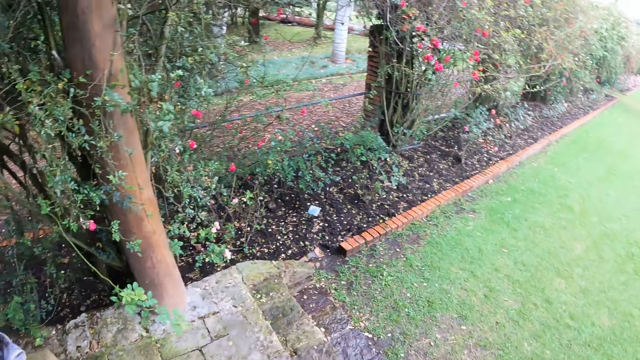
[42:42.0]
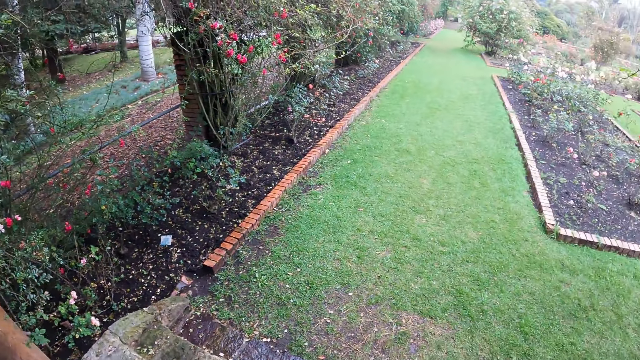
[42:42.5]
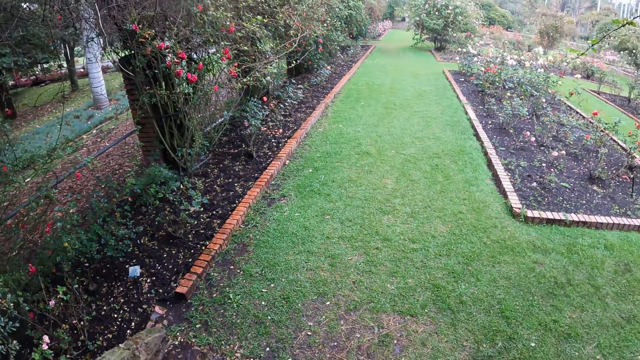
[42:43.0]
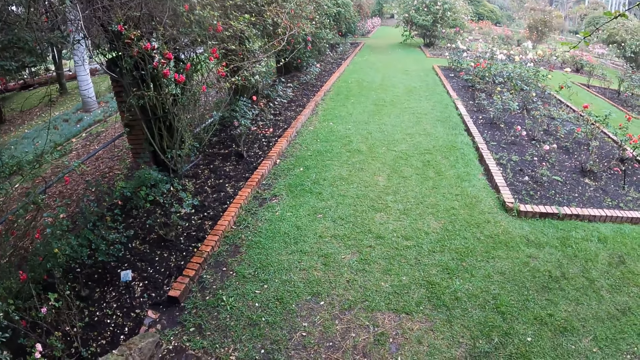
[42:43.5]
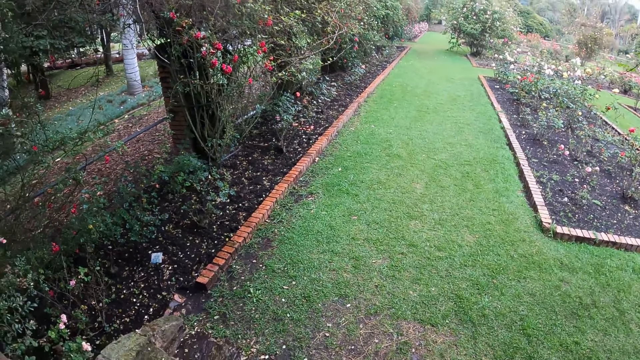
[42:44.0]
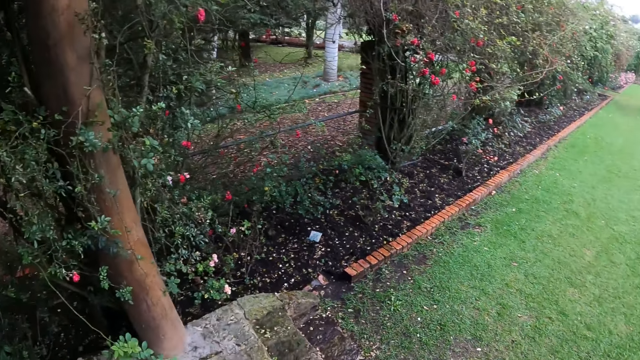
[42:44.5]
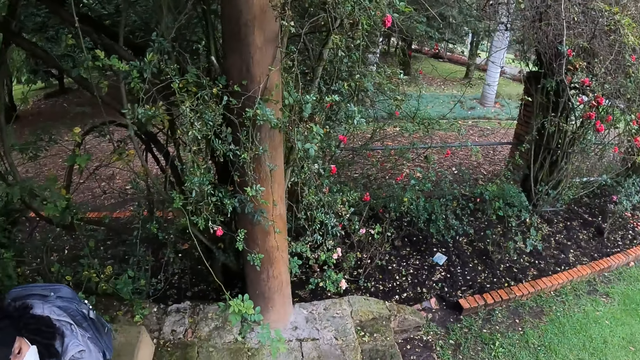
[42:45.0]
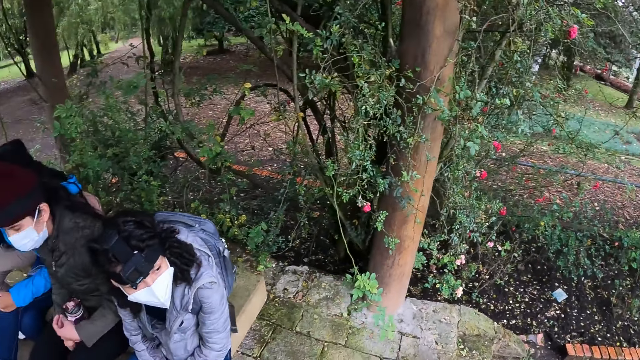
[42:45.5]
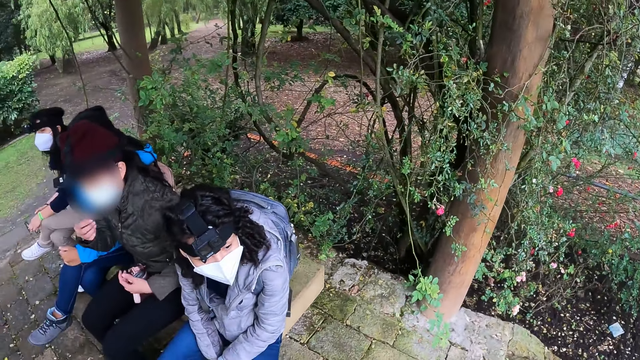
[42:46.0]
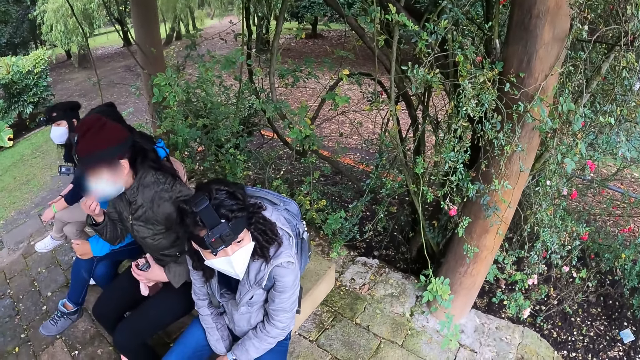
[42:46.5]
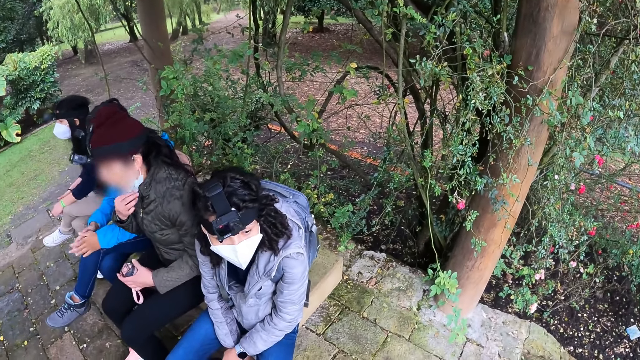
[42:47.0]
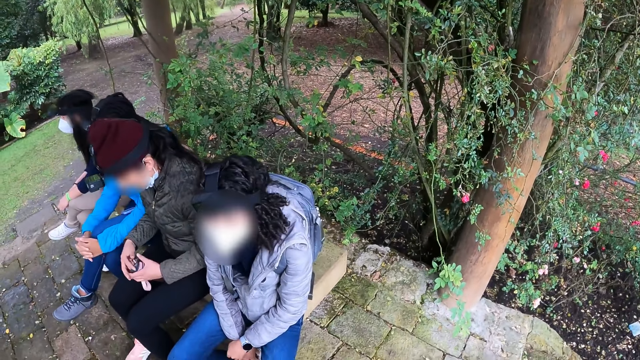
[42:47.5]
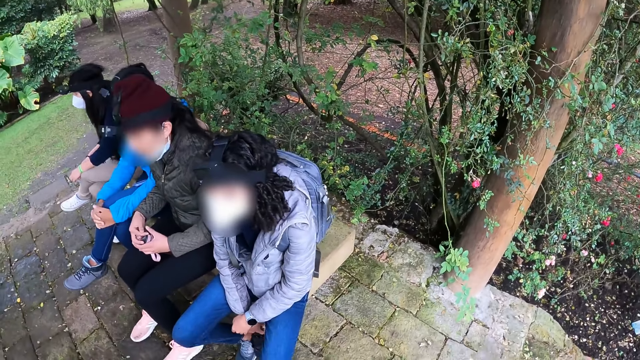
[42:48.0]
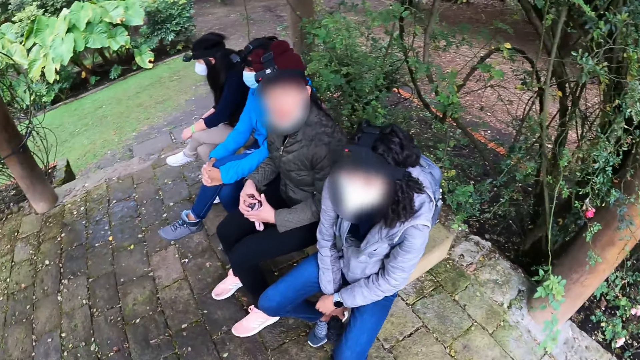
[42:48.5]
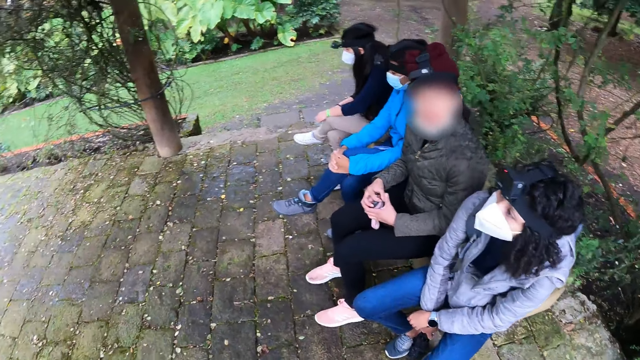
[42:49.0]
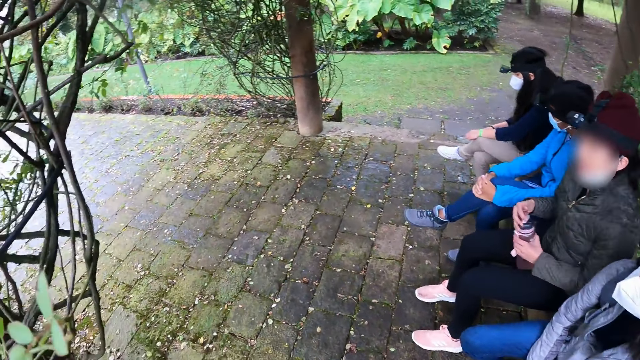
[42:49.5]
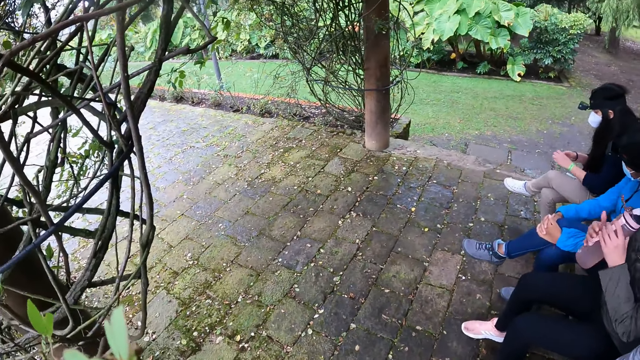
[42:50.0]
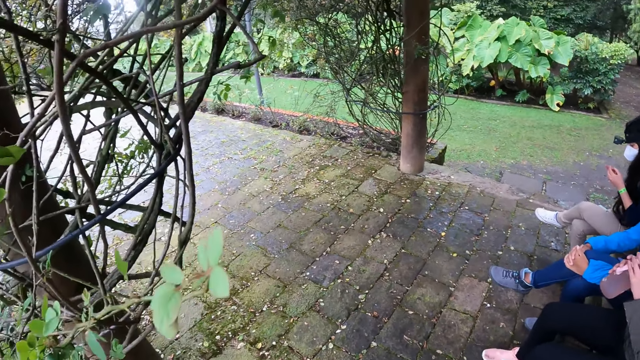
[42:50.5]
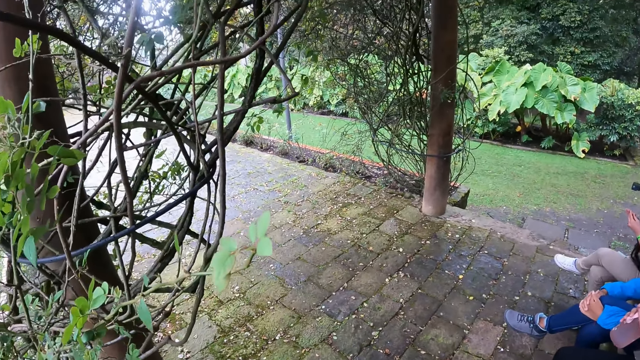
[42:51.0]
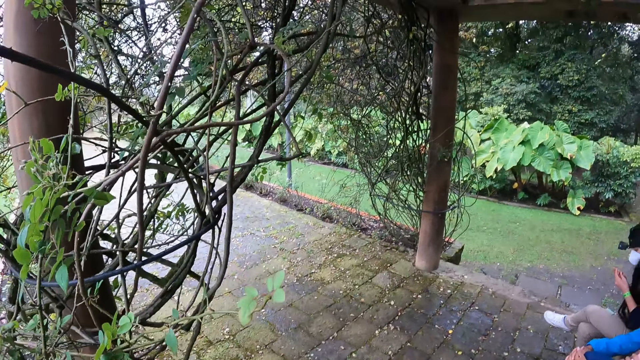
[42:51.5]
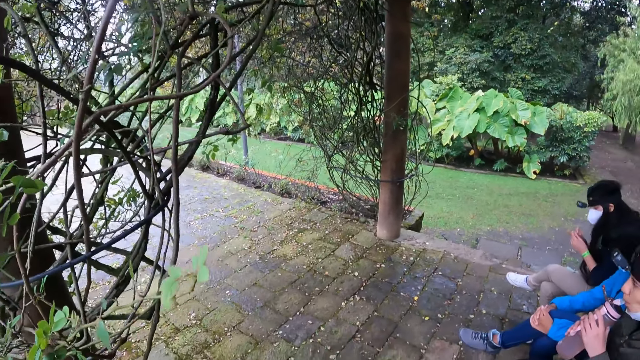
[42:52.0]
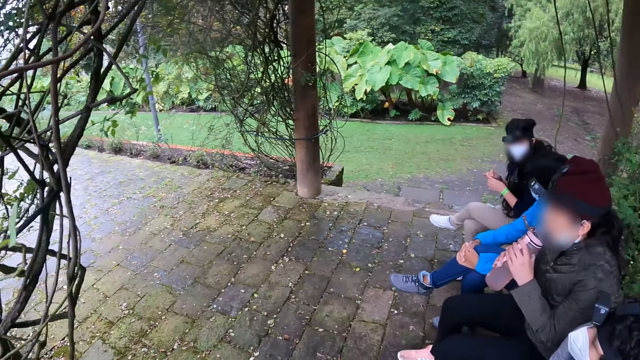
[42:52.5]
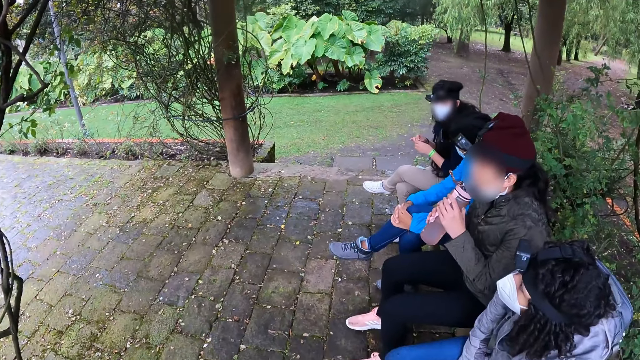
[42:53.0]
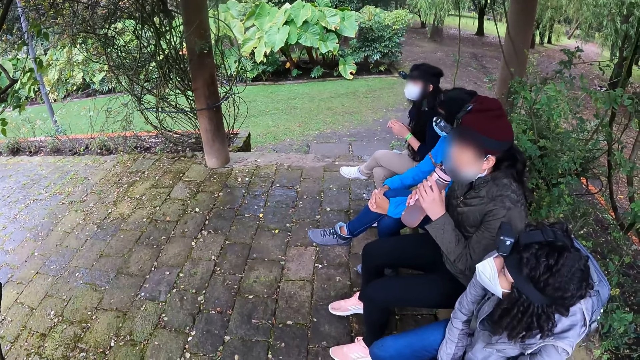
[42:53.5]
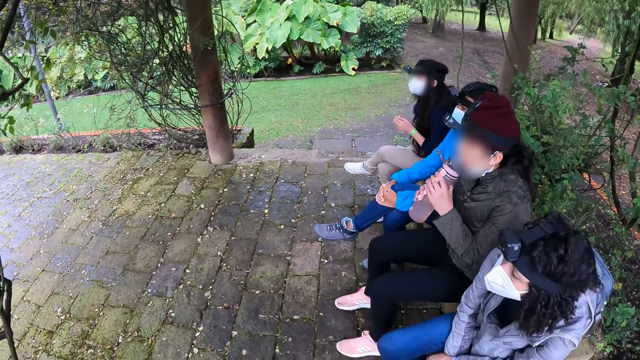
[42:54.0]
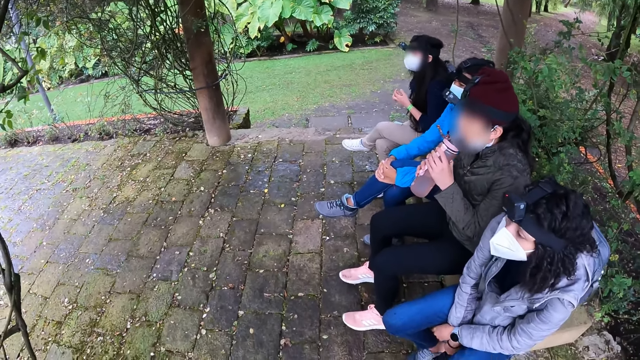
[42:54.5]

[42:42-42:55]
The camera wearer looks at four women. A woman opens the bottle with both hands. The camera wearer looks around. The woman drinks from the bottle with both hands.

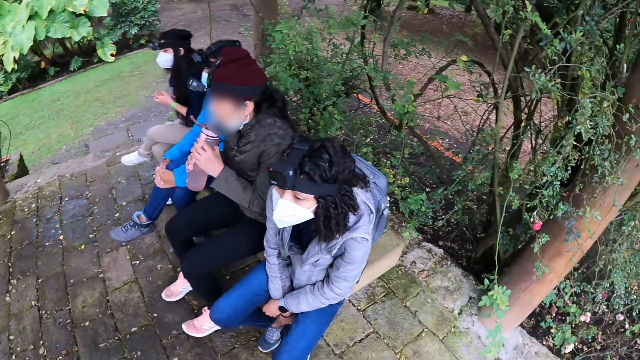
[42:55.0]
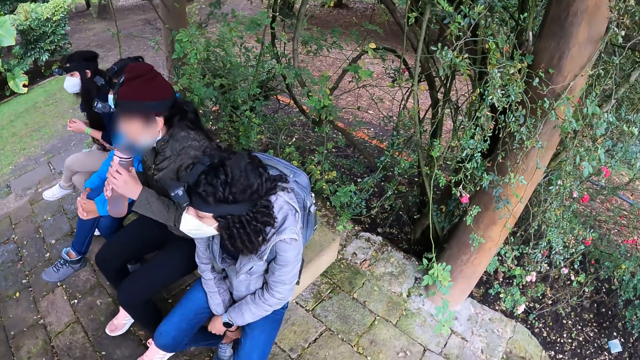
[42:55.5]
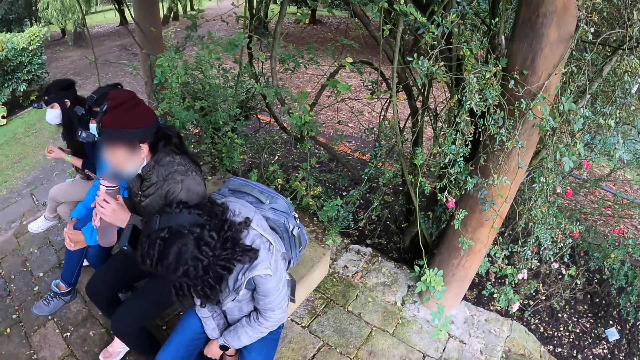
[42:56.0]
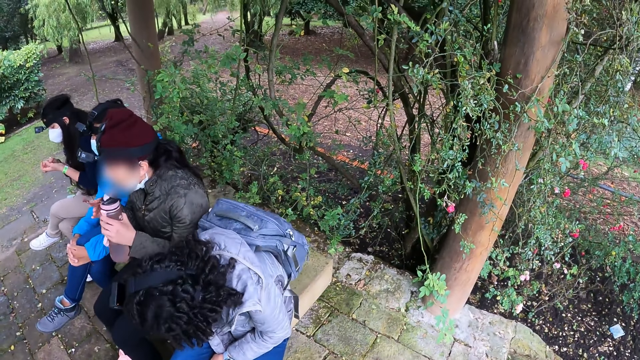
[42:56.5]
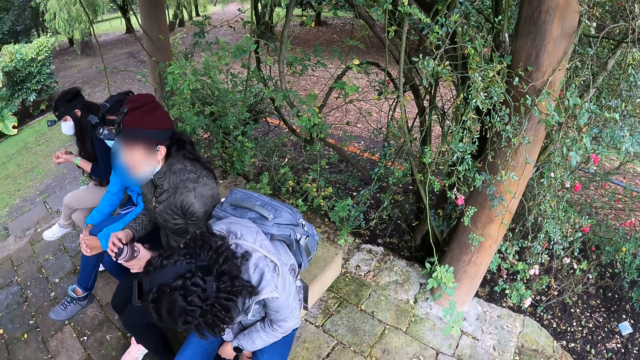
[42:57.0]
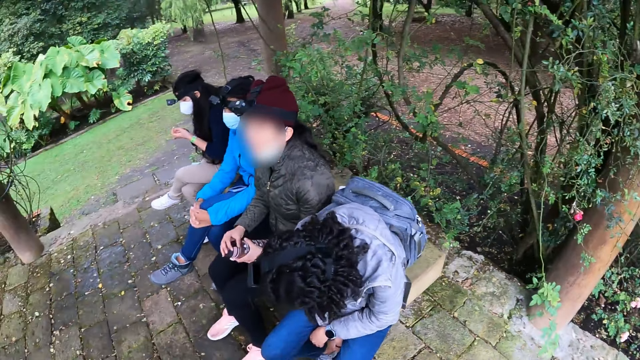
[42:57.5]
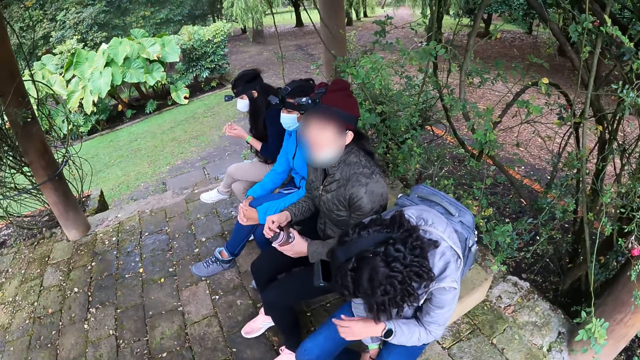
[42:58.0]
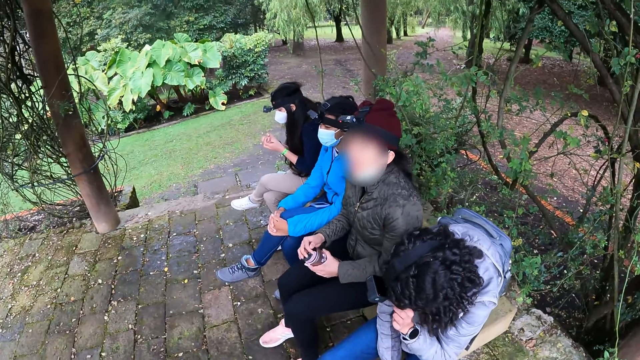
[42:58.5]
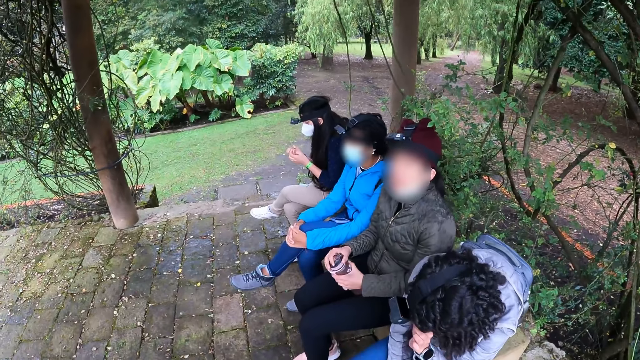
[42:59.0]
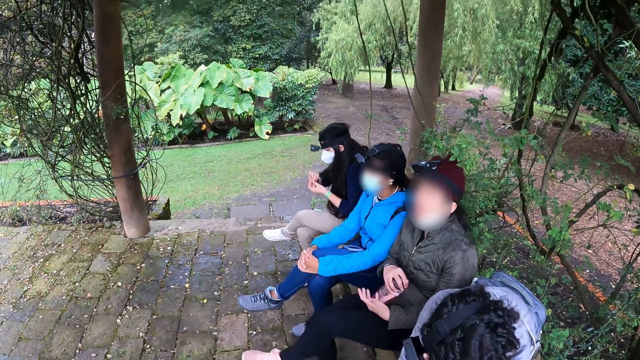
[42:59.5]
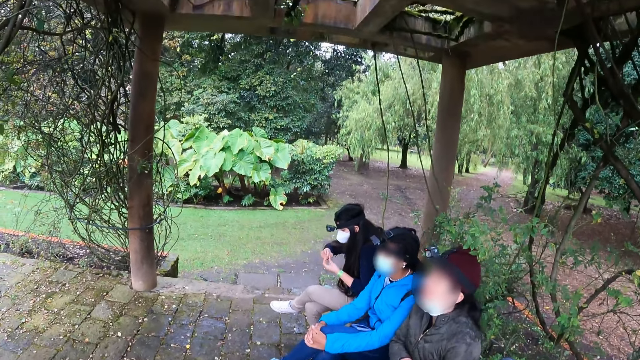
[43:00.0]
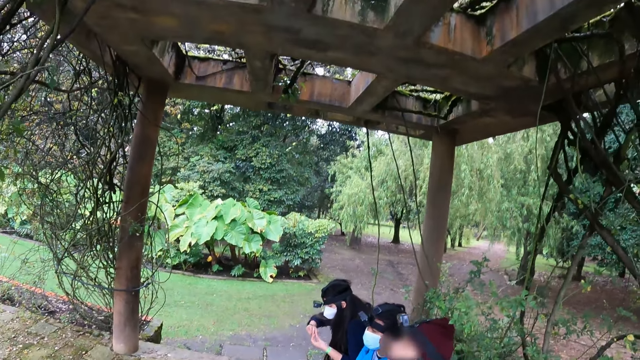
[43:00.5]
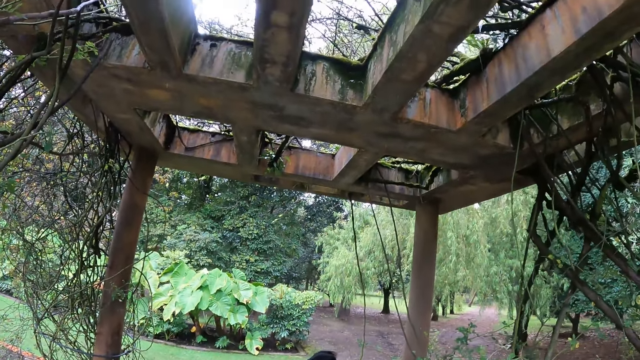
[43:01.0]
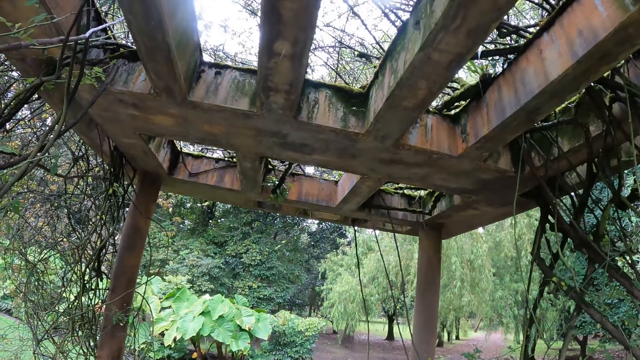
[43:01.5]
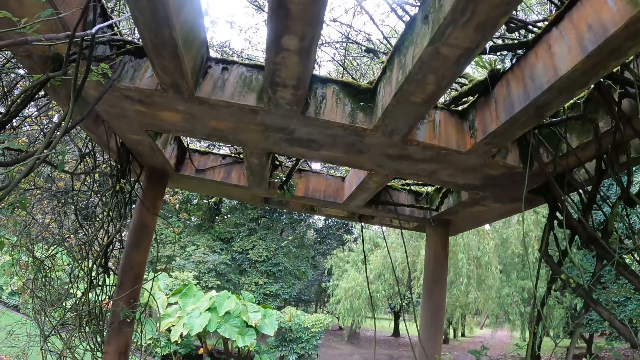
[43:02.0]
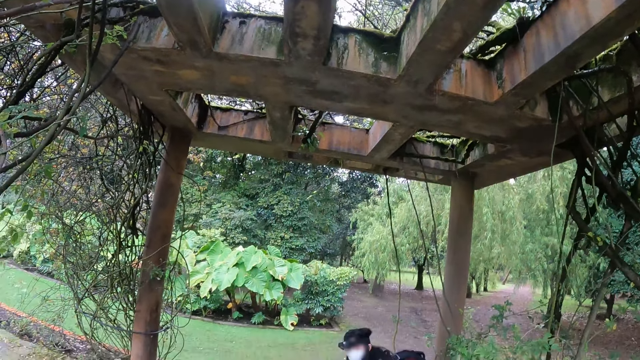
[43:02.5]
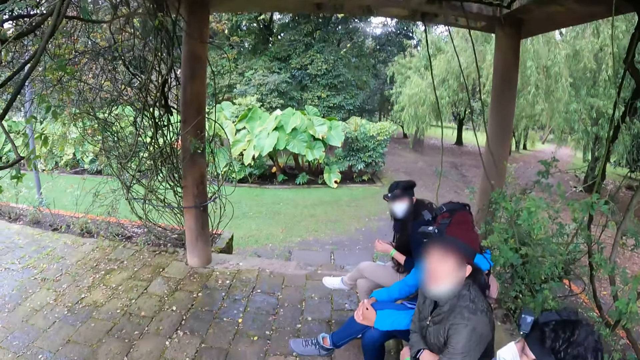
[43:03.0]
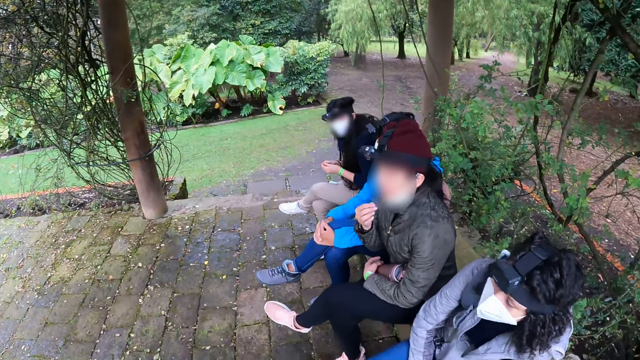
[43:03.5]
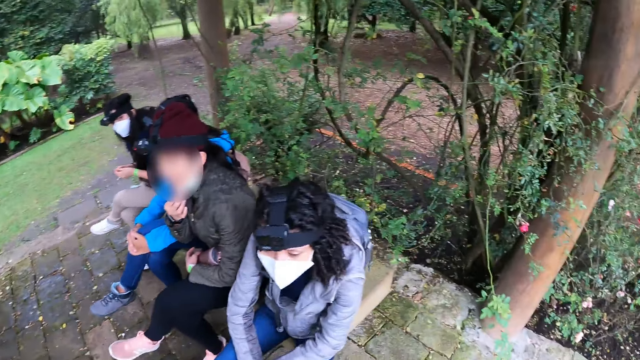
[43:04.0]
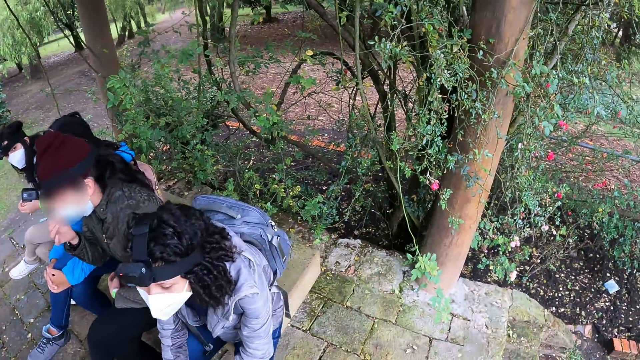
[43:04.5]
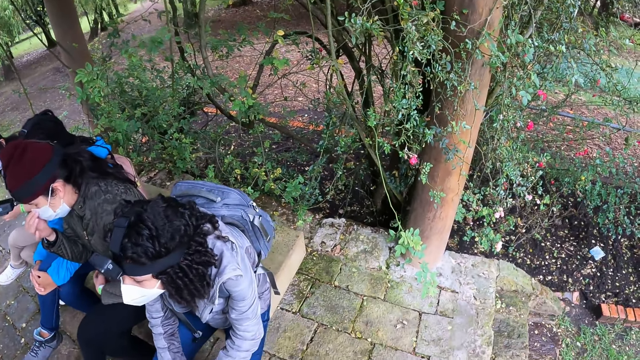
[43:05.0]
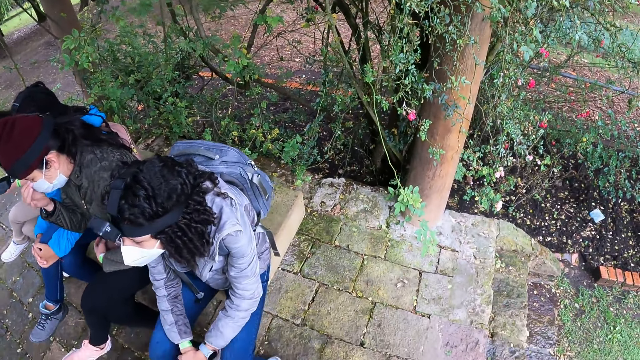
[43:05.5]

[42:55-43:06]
The woman opens the bottle with her right hand. The camera wearer looks at four women. They look around.
